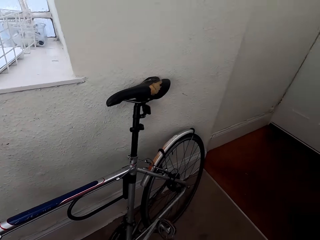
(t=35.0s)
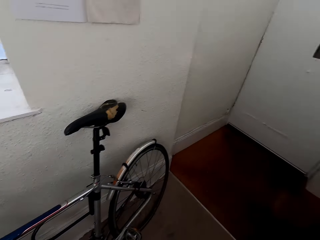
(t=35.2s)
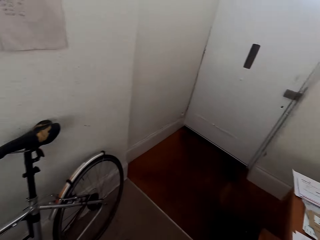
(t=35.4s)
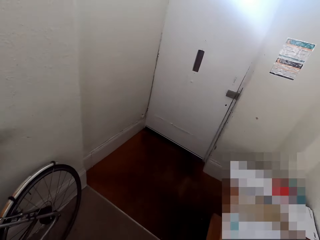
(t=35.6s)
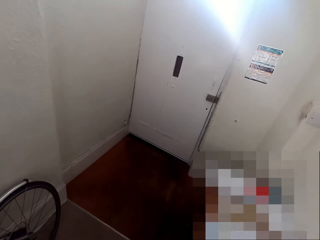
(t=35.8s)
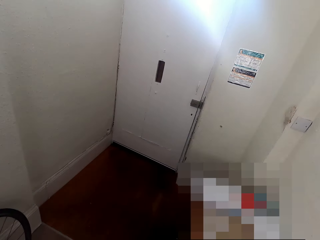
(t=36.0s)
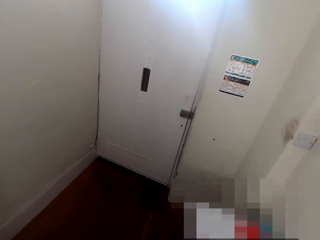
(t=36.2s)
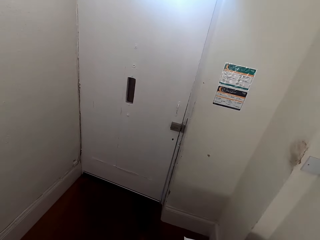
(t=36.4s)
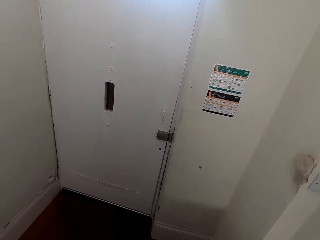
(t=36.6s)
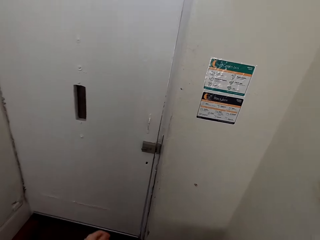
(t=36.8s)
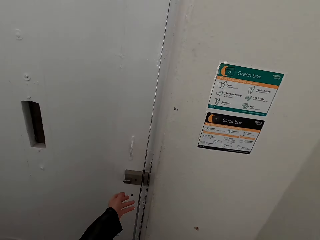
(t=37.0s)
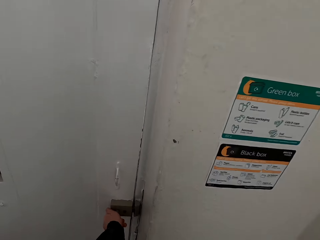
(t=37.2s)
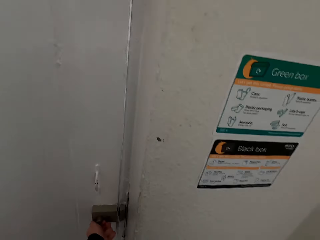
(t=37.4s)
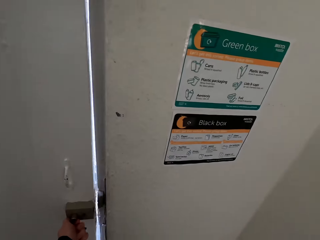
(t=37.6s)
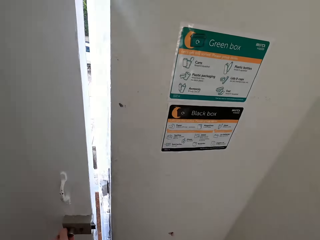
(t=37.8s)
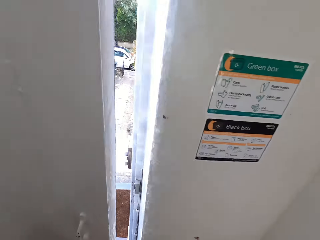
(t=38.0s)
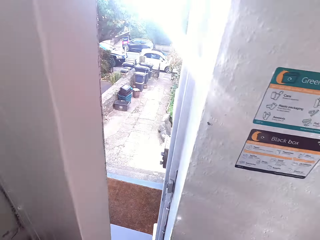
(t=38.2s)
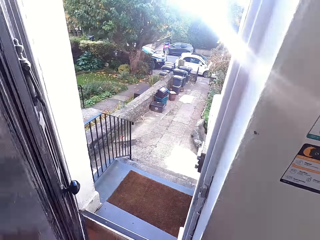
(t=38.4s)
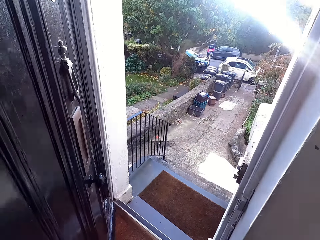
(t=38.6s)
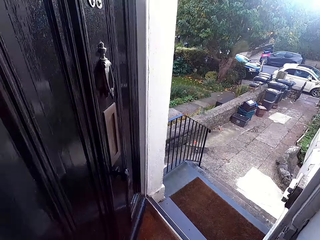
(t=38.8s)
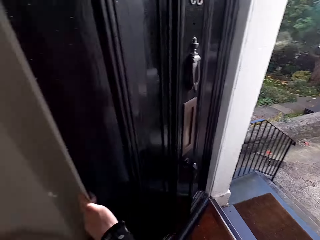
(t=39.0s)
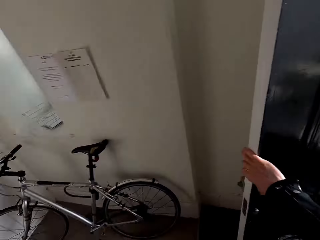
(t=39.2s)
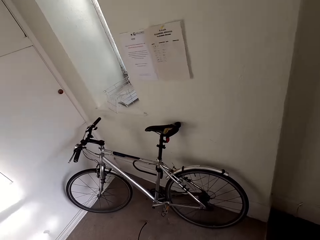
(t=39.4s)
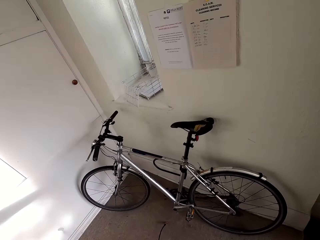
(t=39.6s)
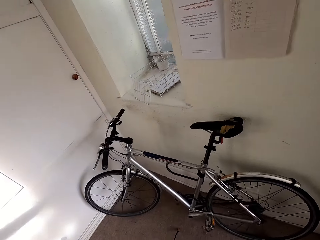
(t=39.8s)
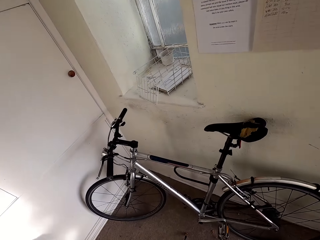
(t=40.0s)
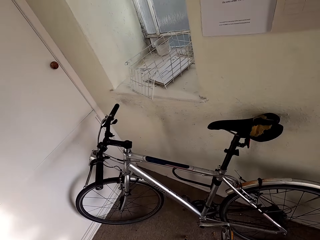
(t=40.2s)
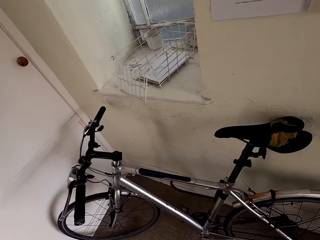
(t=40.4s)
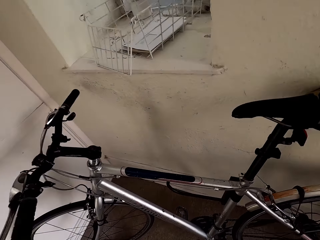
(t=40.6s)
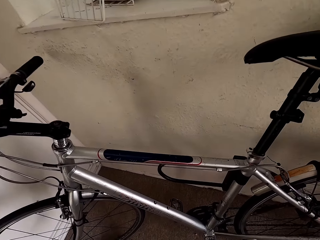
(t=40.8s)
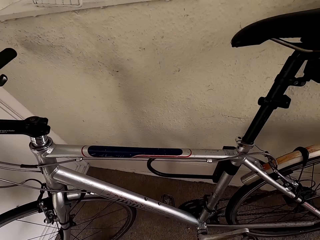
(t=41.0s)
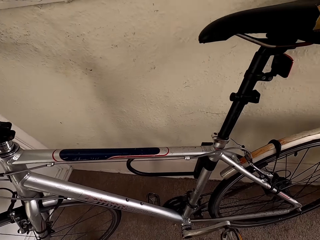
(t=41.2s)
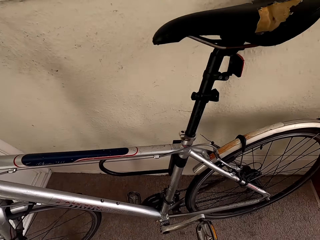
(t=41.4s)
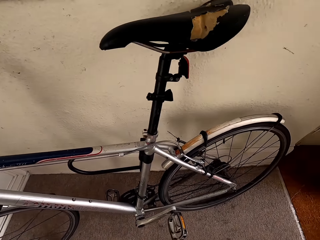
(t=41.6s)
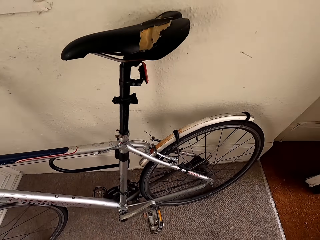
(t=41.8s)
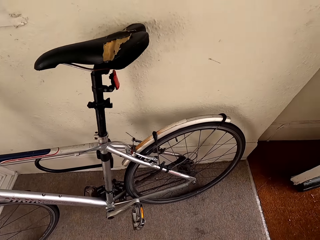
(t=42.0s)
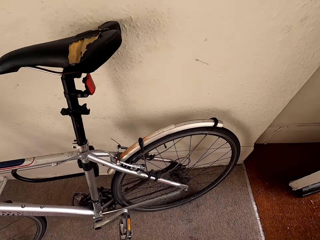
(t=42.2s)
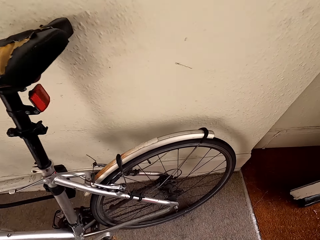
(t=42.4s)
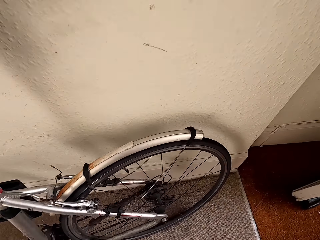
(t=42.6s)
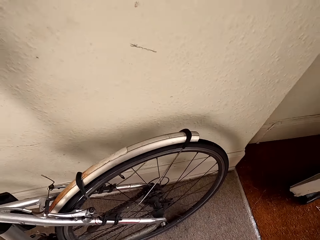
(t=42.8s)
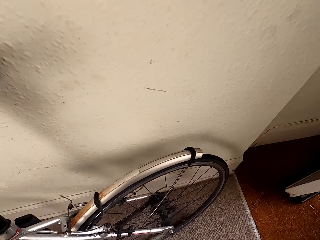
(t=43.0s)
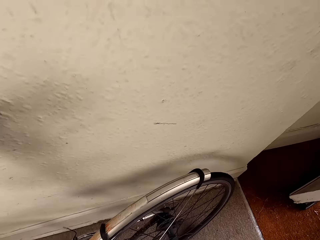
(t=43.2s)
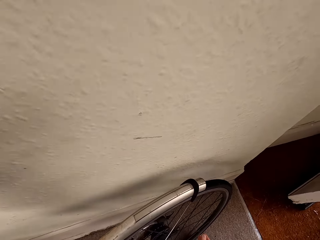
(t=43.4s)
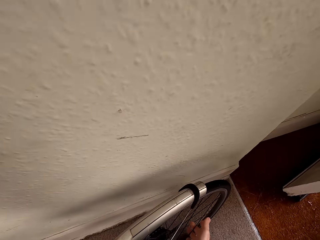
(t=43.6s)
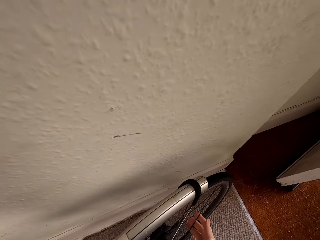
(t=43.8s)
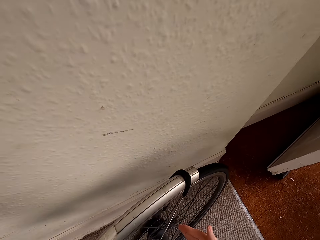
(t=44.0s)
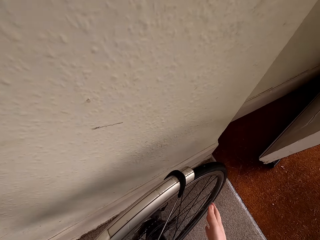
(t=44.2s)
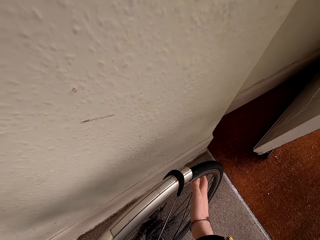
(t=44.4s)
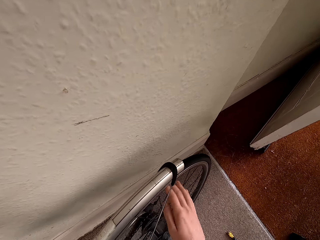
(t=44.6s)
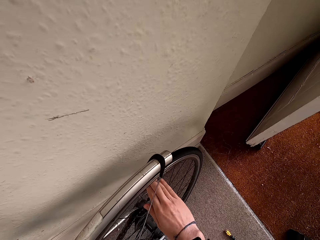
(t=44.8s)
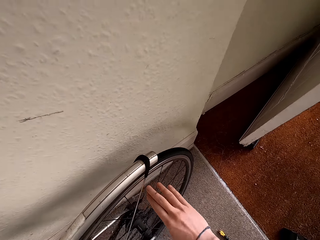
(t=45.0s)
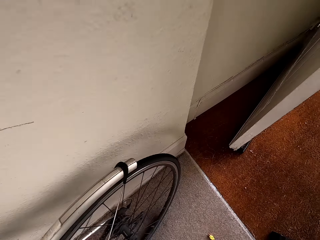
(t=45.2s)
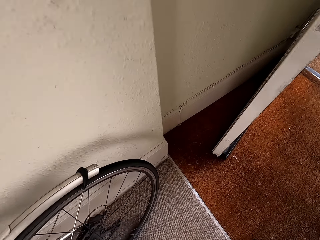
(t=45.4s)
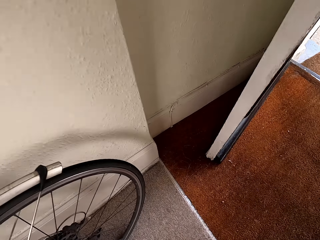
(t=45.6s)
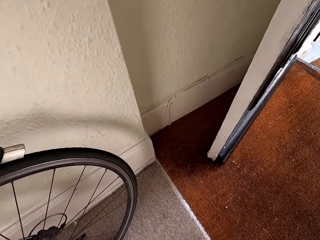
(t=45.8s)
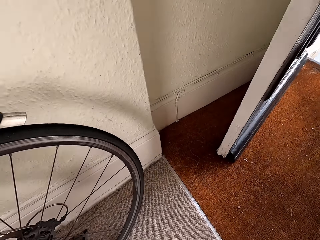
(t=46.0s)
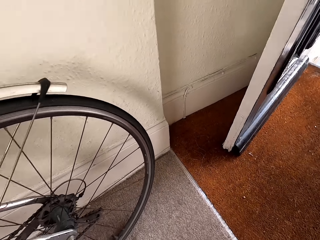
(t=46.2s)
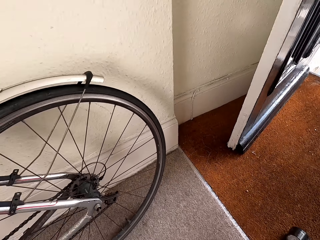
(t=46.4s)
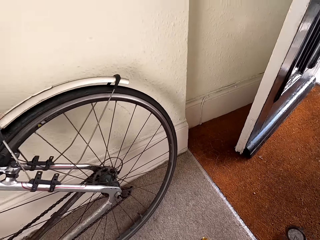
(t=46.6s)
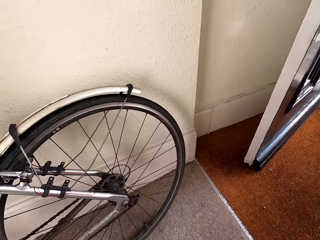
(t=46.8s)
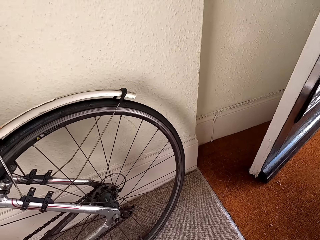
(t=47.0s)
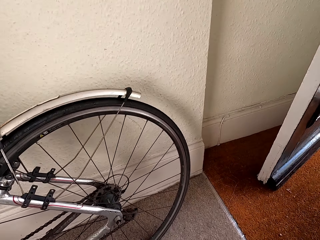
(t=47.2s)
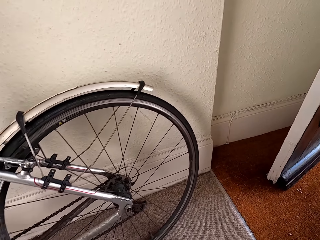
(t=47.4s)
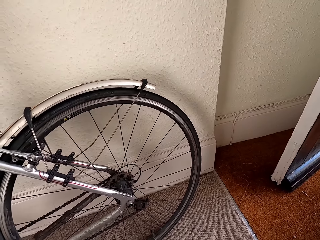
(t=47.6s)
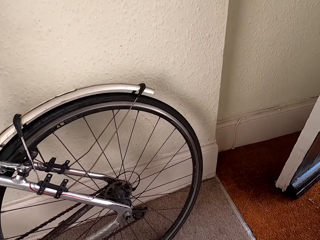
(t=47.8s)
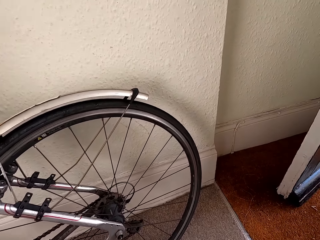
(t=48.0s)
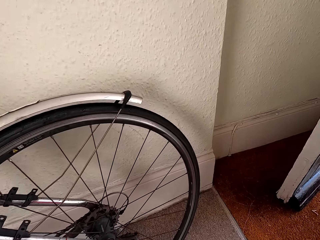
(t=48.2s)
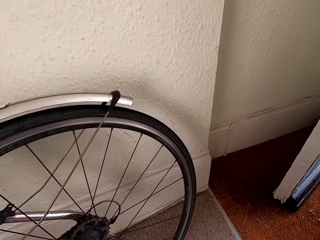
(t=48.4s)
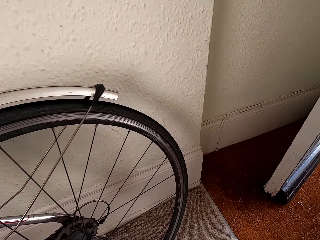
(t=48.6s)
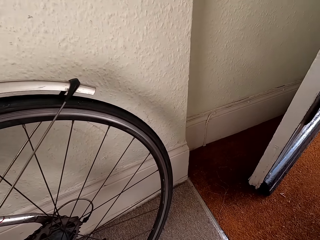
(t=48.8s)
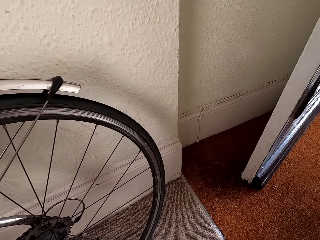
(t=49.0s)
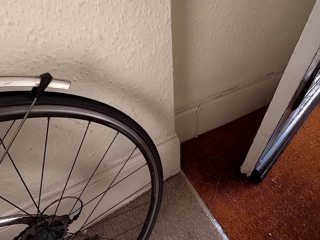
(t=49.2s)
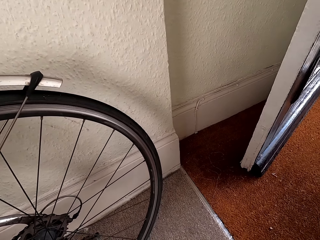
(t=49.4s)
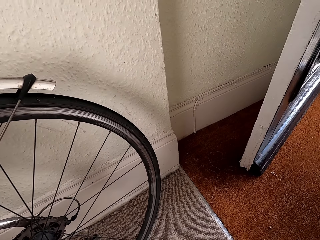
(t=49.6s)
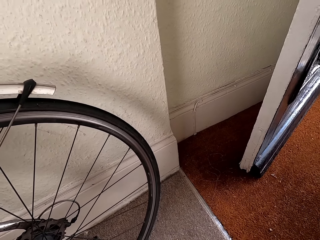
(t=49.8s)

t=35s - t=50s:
The camera wearer operates the phone. He unlocks a lock of a door with his left hand. He opens the door. He looks. He turns a spoke in a tire of a bicycle on a floor with his right hand. He touches the bike. He fixes the pump on the bike.

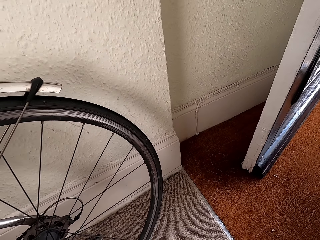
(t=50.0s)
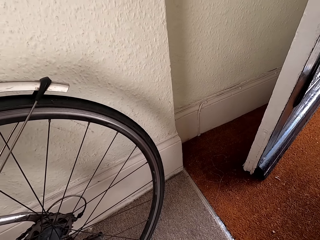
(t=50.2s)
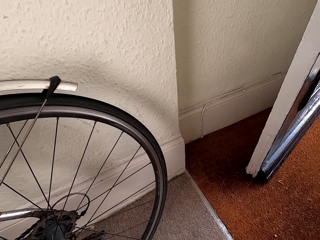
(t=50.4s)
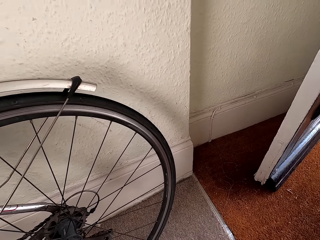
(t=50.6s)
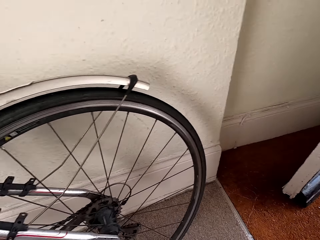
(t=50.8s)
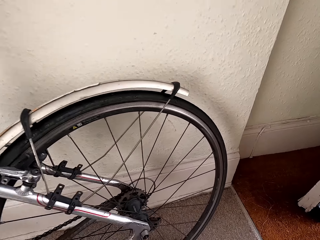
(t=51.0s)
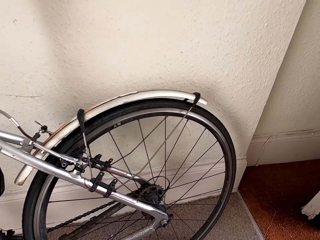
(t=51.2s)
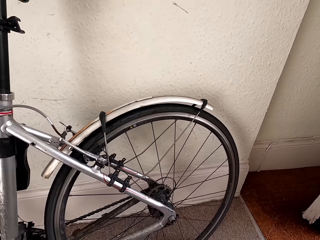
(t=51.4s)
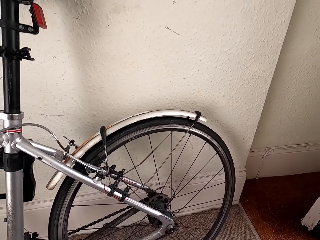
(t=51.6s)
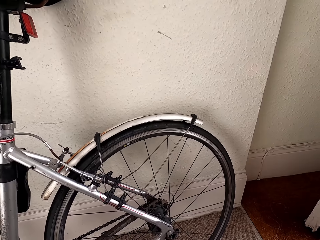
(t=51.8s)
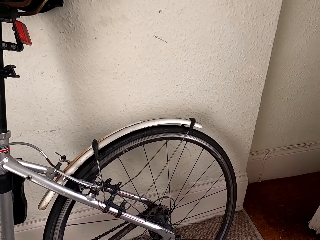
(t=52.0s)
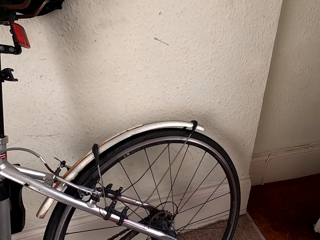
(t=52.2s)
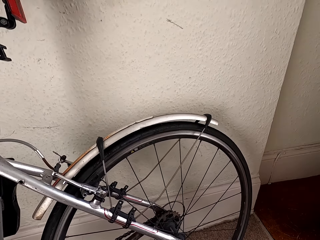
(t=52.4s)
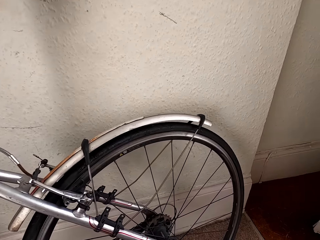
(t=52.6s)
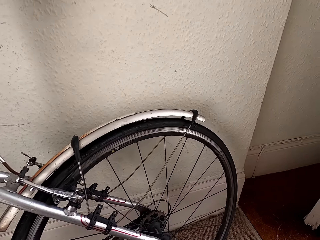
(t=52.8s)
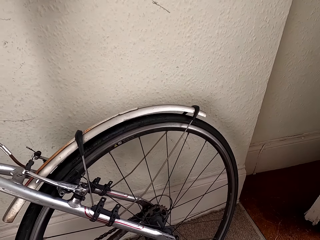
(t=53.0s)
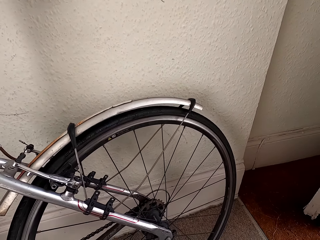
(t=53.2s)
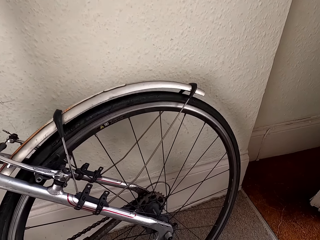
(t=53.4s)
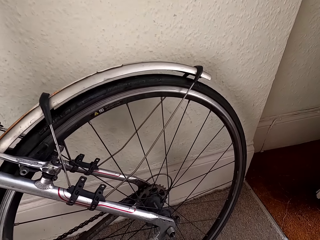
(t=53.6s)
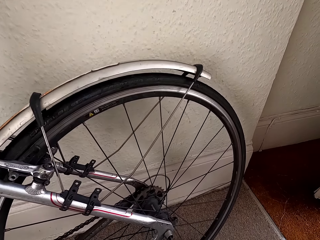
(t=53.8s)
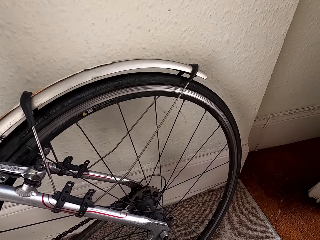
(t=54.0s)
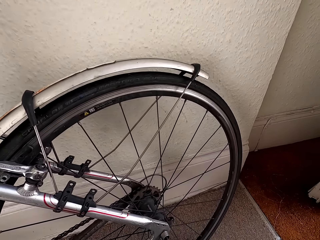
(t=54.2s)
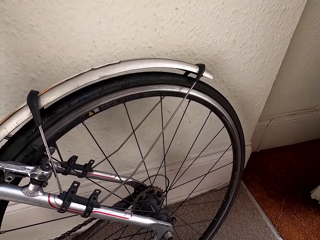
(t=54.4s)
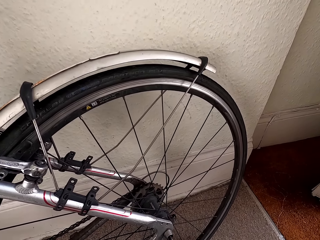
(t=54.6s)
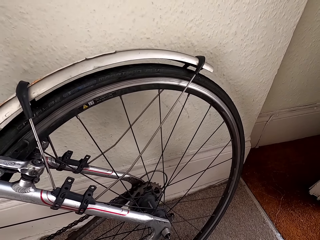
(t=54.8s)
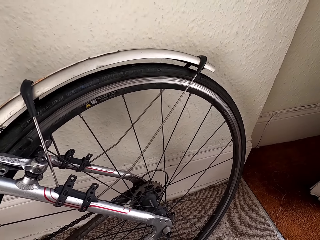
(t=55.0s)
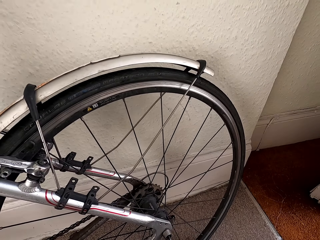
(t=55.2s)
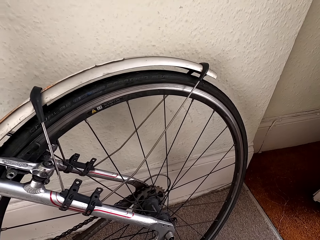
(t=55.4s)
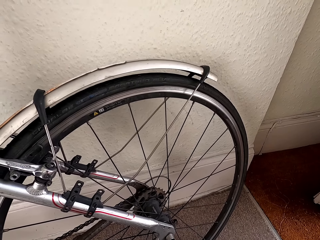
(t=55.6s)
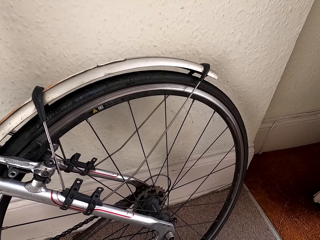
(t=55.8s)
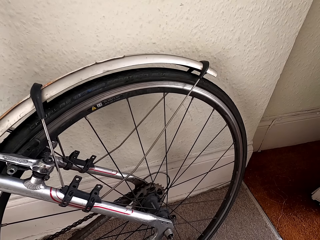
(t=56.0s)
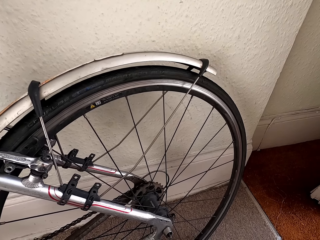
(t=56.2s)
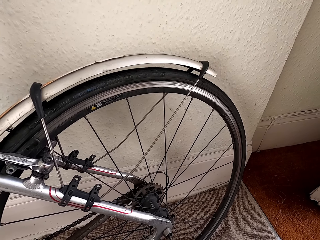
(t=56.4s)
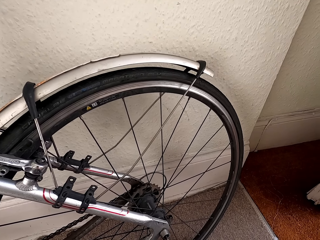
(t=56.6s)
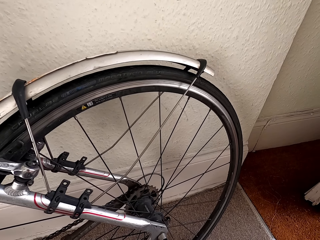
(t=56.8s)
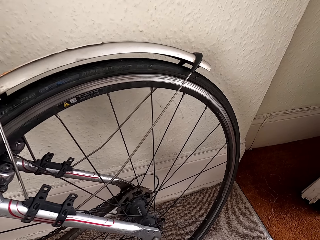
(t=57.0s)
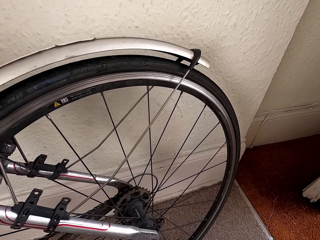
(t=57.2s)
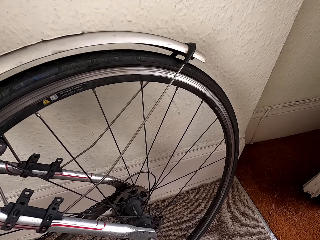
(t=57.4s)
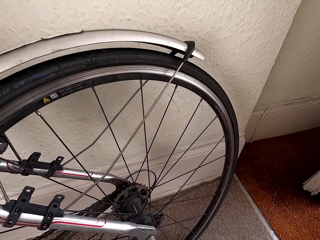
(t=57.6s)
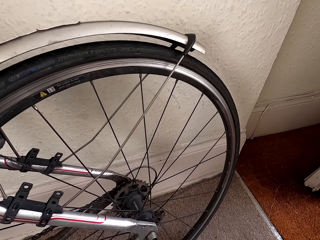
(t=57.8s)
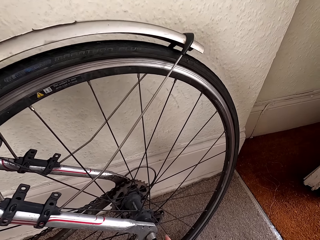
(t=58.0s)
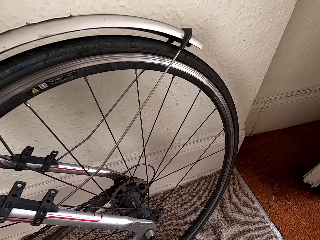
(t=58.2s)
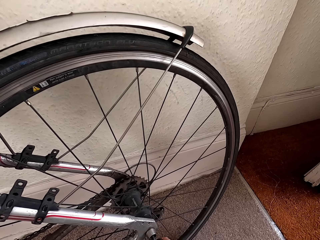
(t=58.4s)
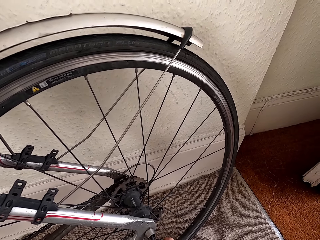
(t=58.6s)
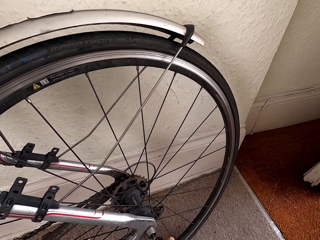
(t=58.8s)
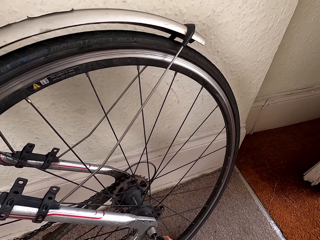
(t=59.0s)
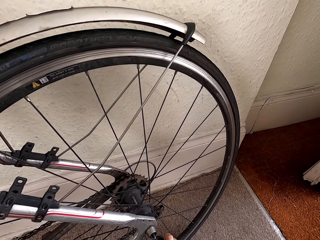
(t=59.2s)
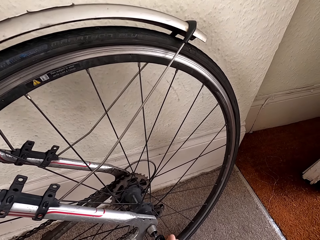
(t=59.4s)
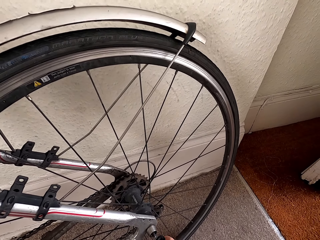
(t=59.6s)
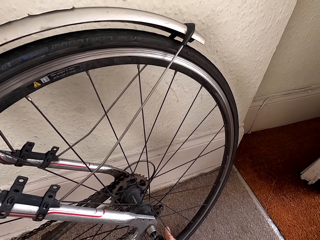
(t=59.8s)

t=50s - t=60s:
The camera wearer turns a valve in the bicycle with his right hand.
